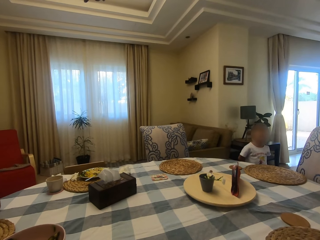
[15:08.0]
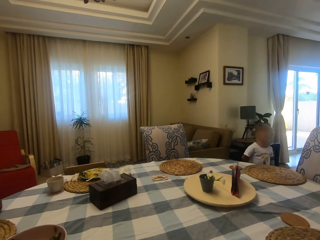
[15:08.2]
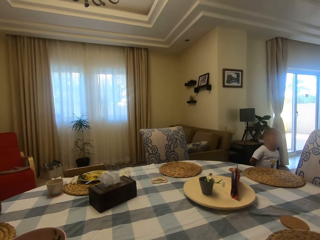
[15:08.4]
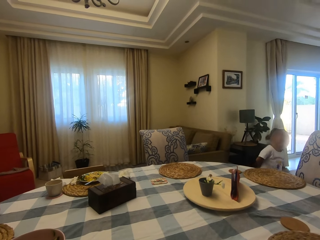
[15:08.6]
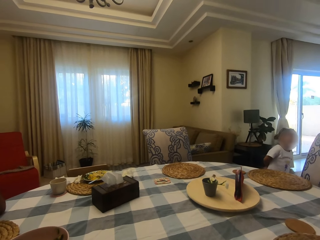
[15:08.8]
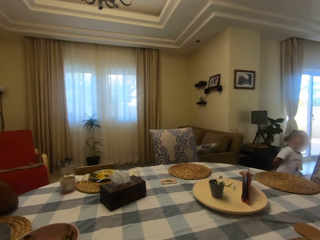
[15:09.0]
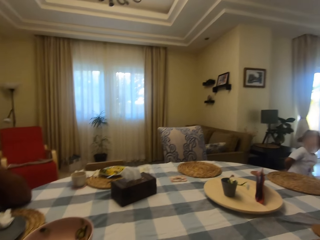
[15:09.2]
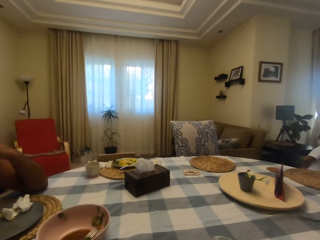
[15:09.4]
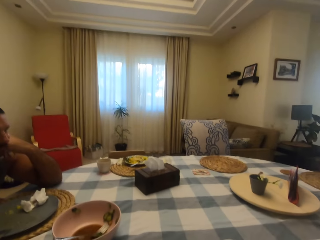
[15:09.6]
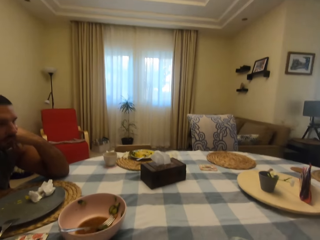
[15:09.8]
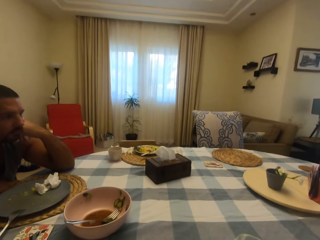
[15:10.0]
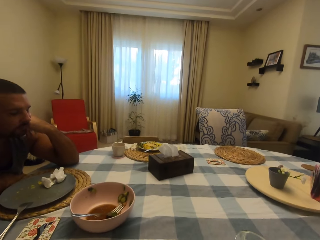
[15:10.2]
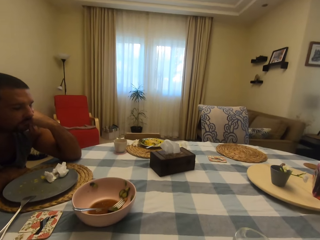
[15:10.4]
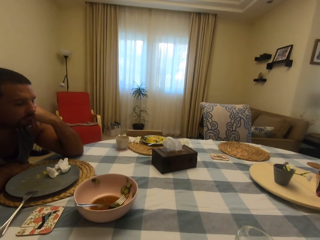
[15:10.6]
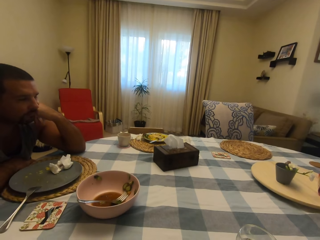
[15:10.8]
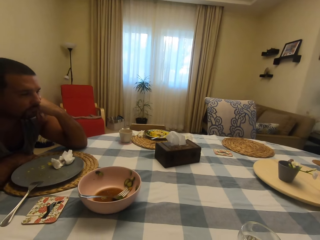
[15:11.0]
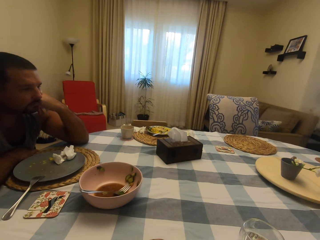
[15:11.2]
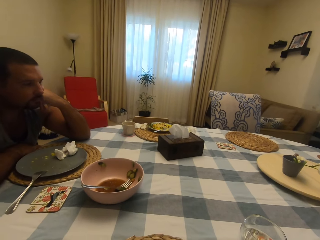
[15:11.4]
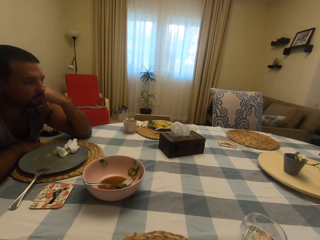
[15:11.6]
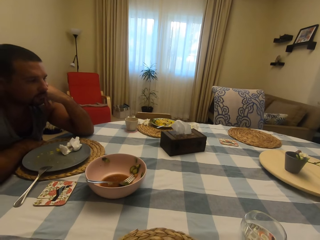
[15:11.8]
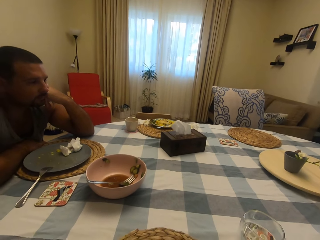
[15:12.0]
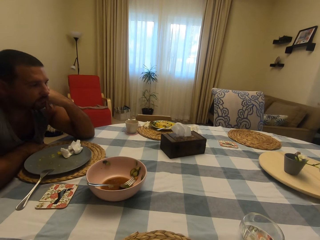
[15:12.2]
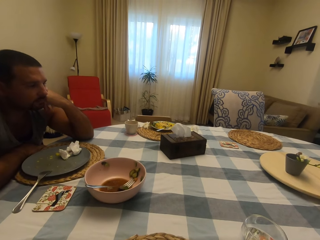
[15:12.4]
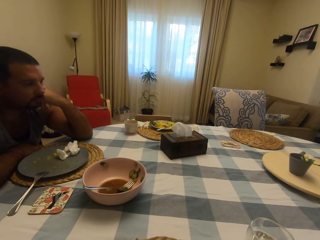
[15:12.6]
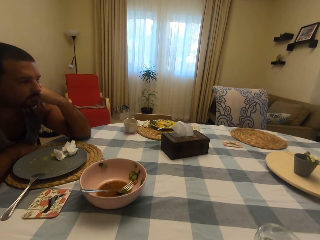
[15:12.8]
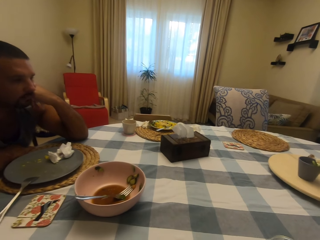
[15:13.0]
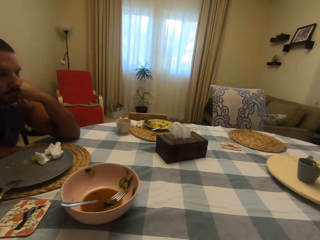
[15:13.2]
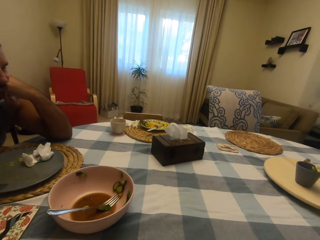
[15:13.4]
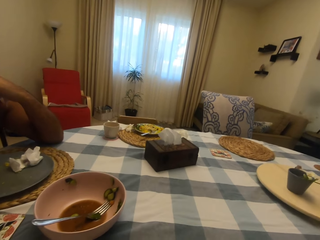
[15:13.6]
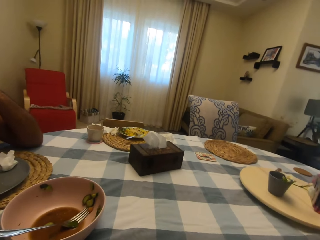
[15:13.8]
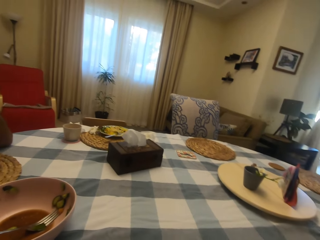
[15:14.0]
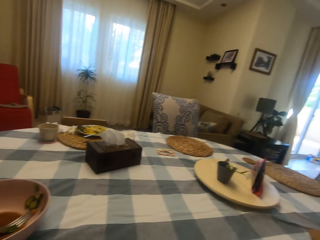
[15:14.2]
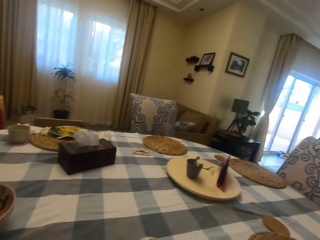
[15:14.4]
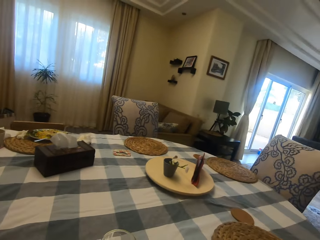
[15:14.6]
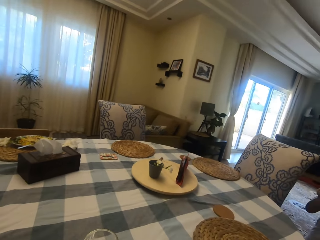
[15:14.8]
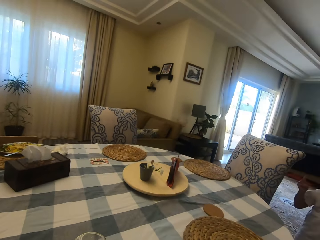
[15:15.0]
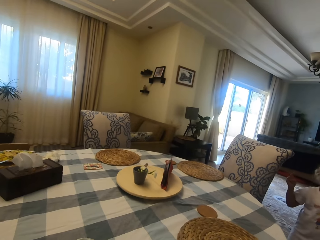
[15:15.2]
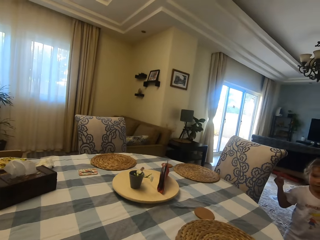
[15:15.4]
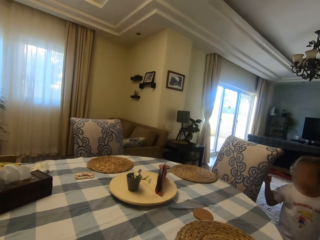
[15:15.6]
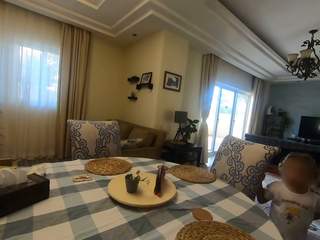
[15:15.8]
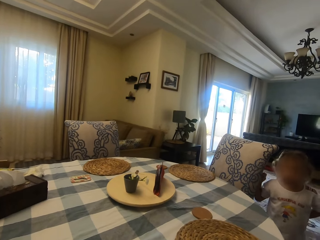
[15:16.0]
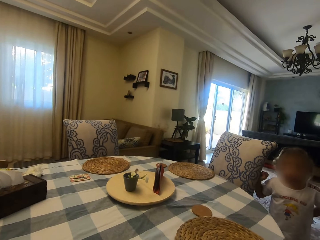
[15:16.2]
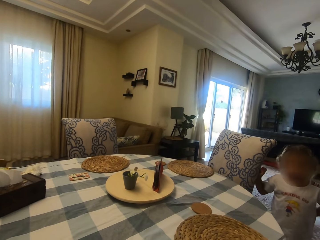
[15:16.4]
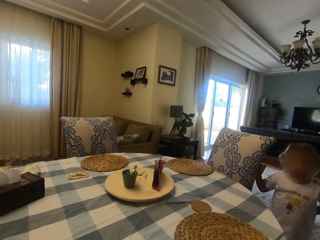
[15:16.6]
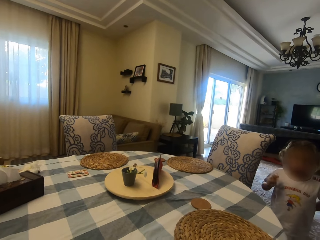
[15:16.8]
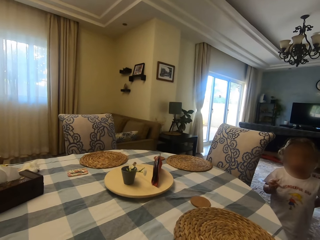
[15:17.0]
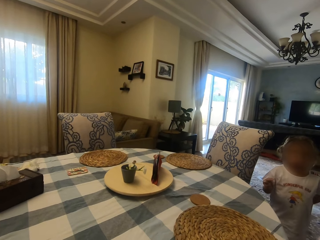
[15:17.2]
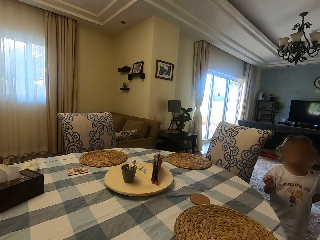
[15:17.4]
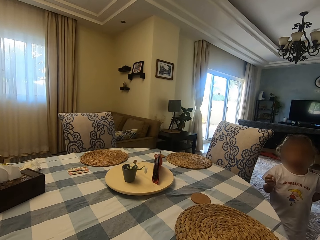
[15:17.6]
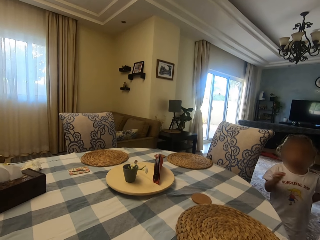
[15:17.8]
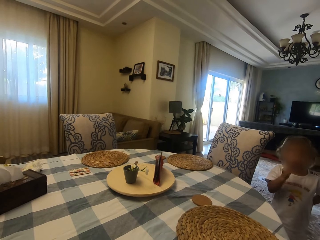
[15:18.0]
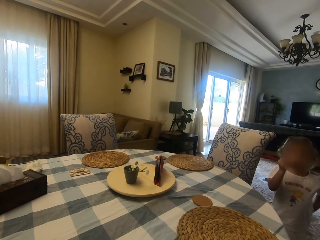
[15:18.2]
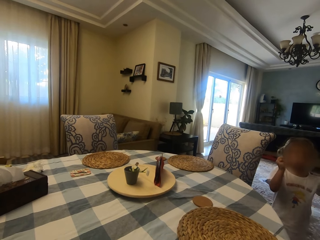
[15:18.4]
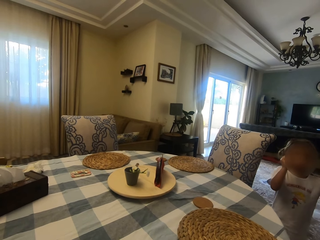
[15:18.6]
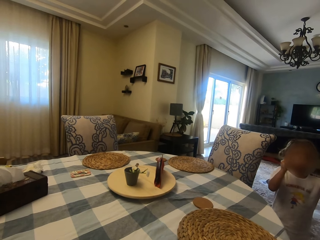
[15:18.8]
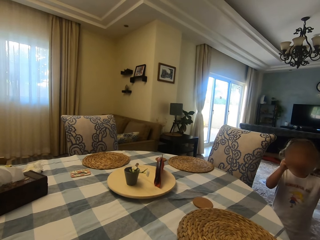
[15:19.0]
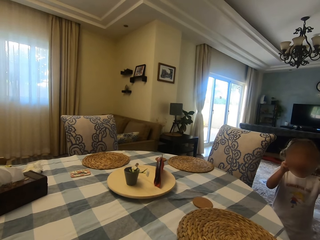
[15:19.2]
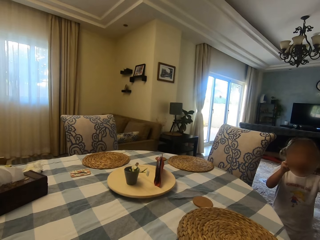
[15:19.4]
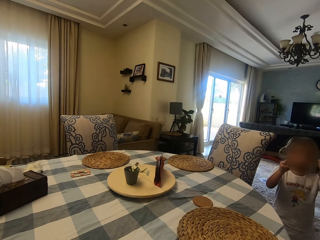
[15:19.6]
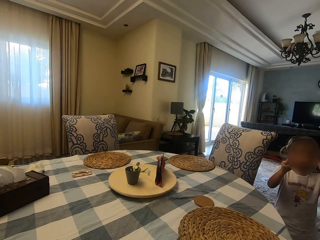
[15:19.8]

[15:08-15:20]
The camera wearer speaks to a man. They look around. The man speaks to the camera wearer. The camera wearer looks at a person. A child walks around the room. The man speaks to the camera wearer.

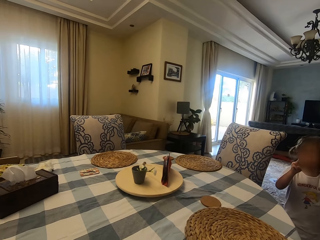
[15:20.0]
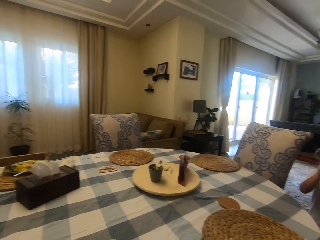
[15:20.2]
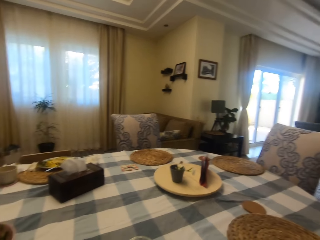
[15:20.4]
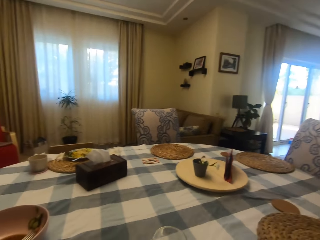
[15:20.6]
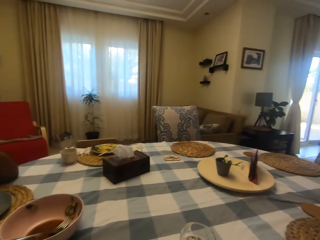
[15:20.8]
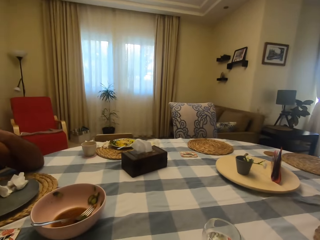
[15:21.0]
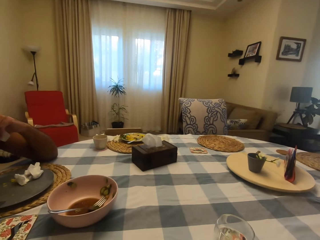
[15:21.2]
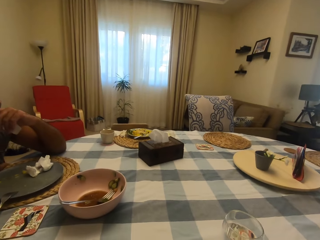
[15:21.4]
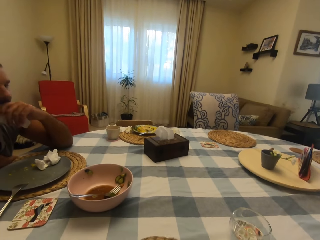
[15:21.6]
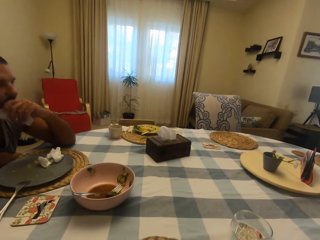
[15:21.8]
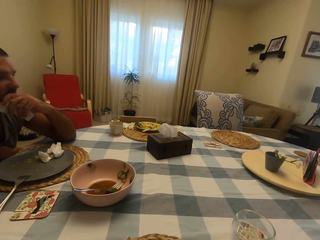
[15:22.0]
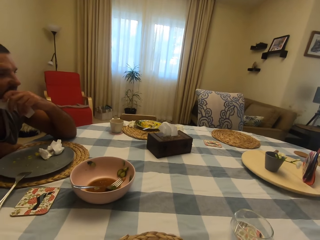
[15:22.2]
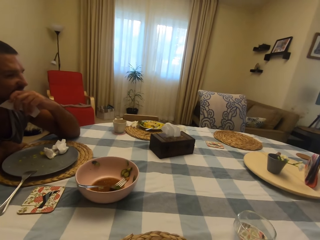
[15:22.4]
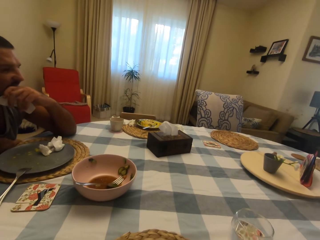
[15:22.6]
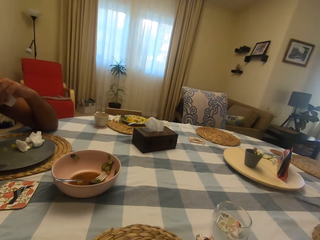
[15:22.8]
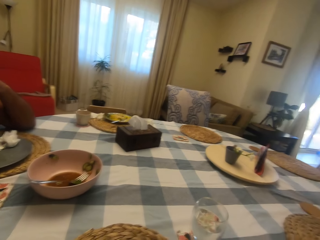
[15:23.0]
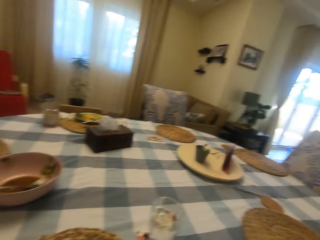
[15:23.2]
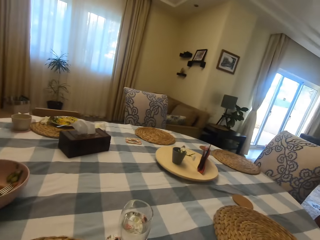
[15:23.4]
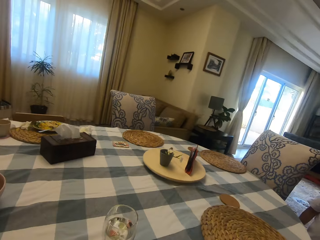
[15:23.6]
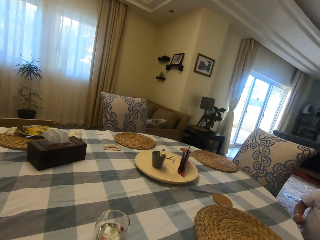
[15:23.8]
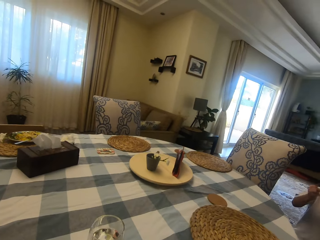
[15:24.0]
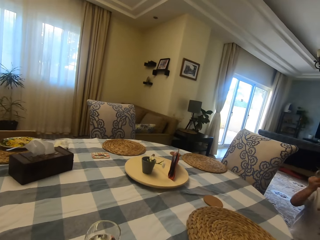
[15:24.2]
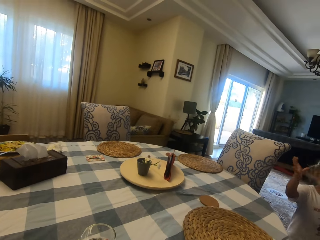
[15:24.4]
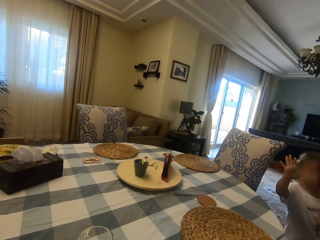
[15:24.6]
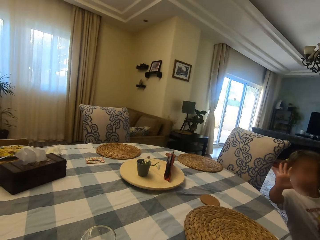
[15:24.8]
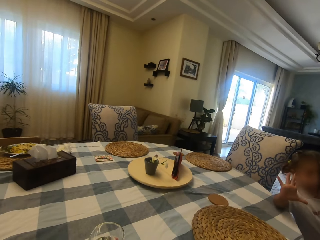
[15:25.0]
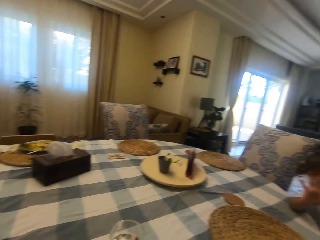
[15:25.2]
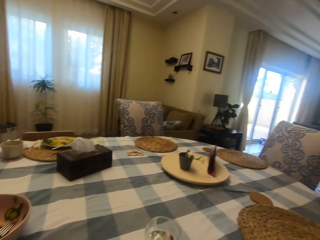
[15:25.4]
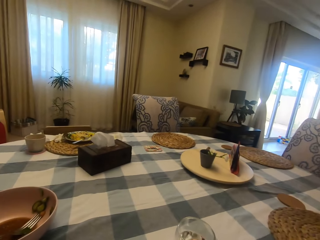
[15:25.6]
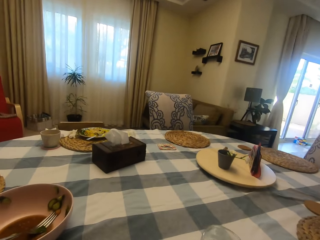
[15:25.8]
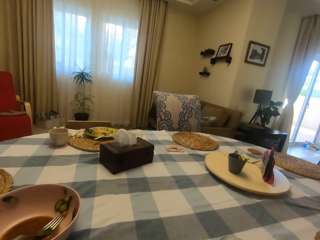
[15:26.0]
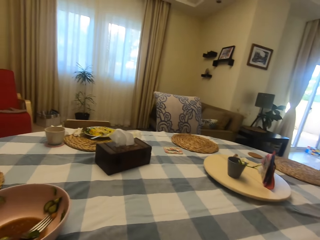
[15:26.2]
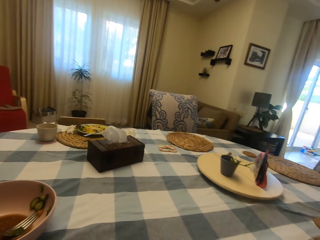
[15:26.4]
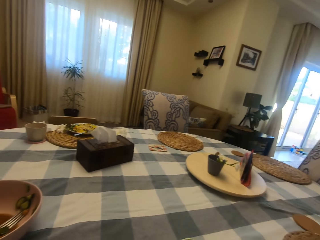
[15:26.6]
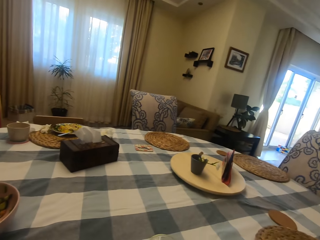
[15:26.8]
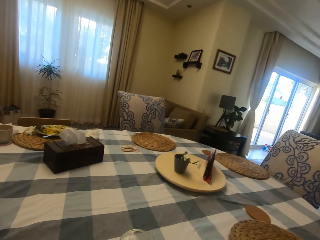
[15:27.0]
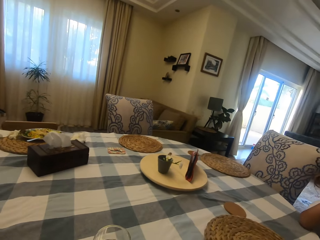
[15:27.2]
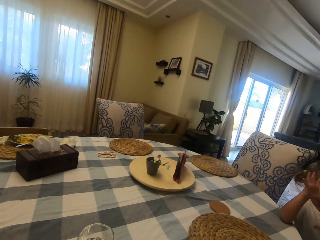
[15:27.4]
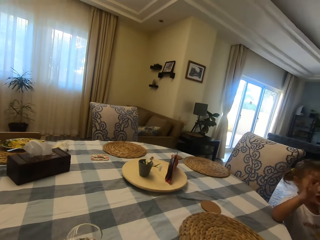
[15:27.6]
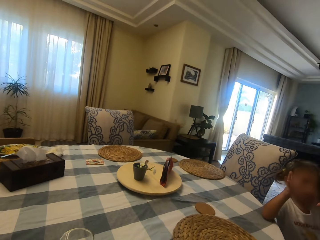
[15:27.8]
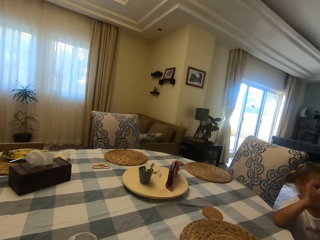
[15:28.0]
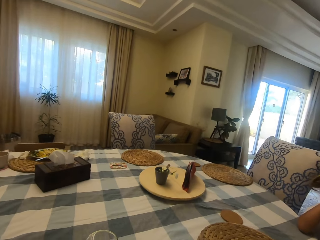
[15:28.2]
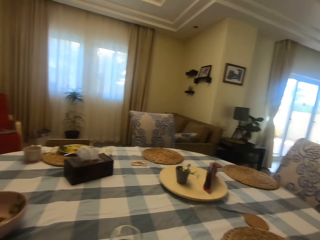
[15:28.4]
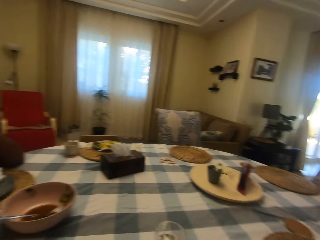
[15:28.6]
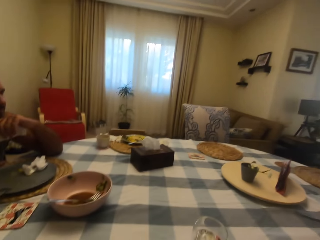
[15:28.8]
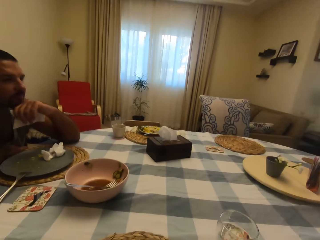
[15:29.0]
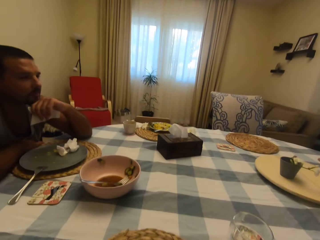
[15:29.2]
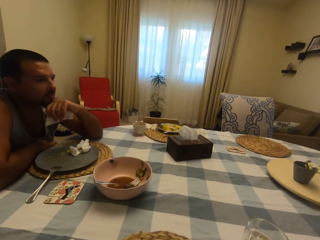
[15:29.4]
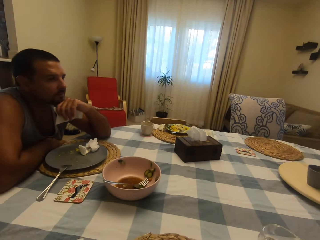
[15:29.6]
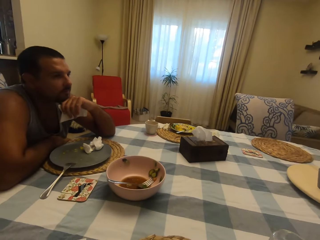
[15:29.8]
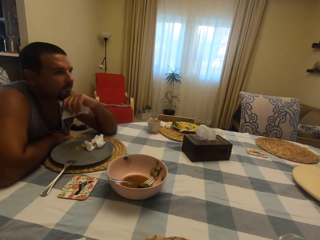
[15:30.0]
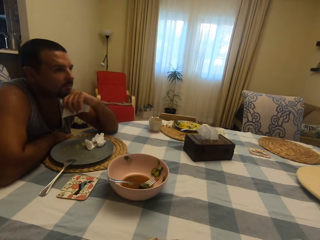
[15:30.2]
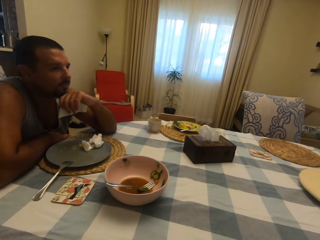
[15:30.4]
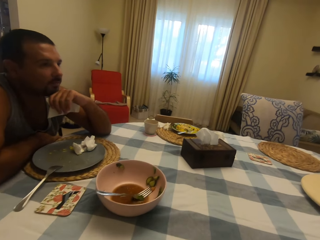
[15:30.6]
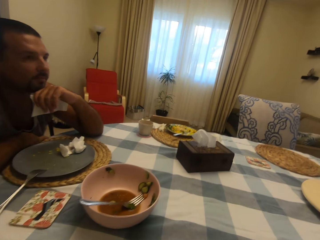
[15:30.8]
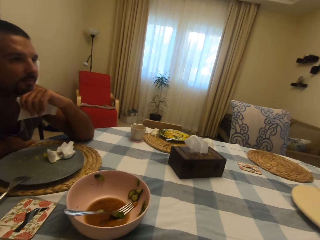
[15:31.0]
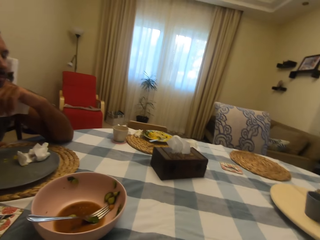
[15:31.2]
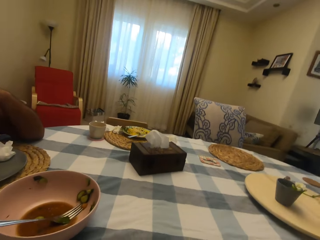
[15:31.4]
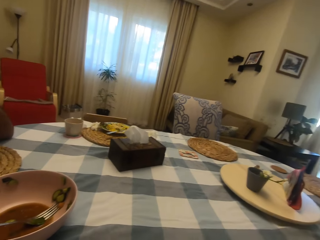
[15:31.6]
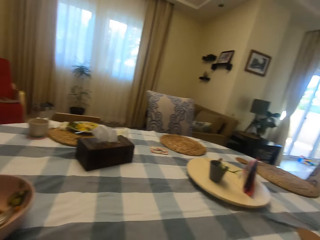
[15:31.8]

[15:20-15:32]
The camera wearer speaks to a person. They look around. A man speaks to the camera wearer. The camera wearer looks at the person. A child moves her hands. The camera wearer looks around. They look at the man.
